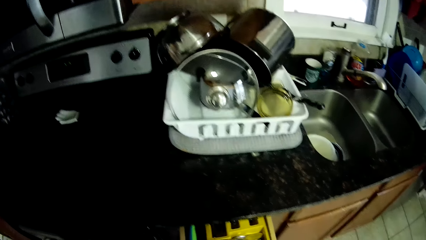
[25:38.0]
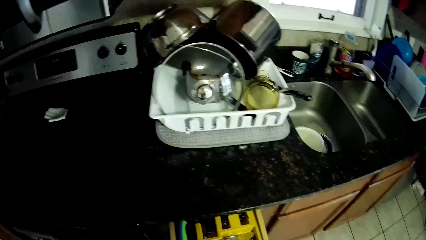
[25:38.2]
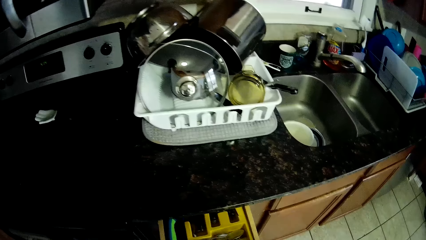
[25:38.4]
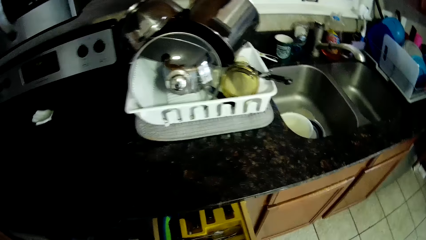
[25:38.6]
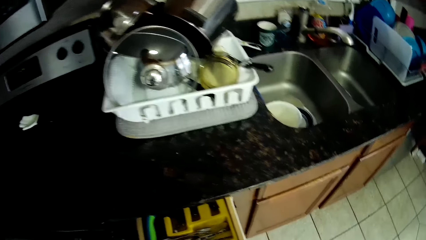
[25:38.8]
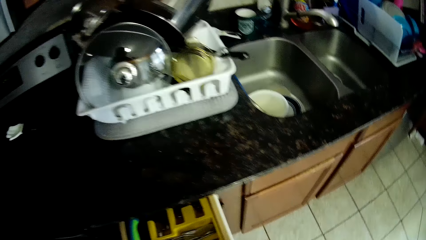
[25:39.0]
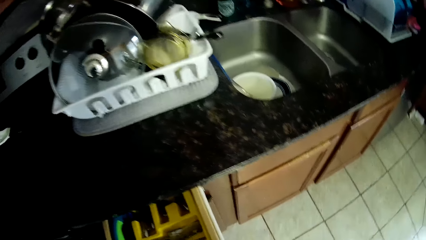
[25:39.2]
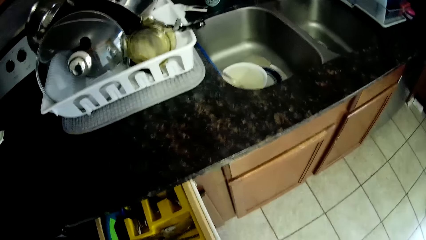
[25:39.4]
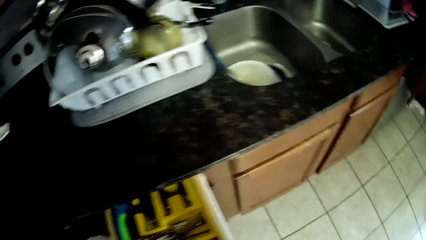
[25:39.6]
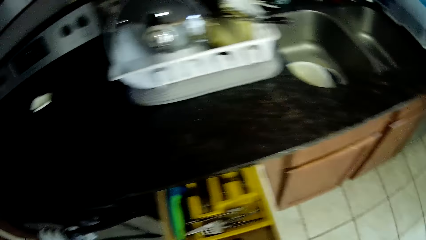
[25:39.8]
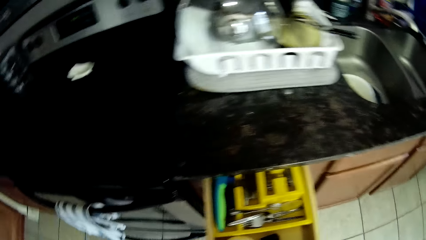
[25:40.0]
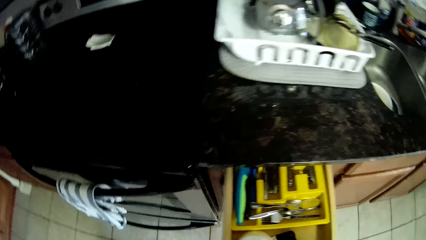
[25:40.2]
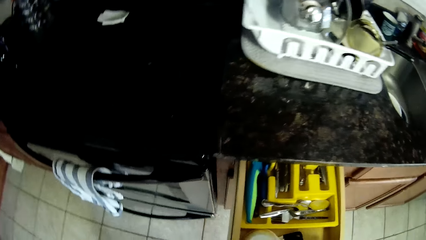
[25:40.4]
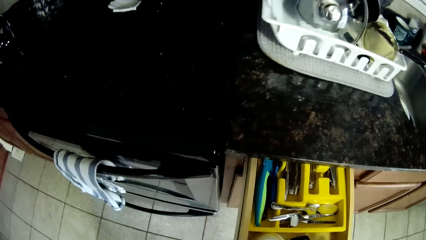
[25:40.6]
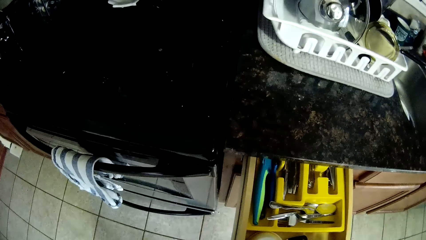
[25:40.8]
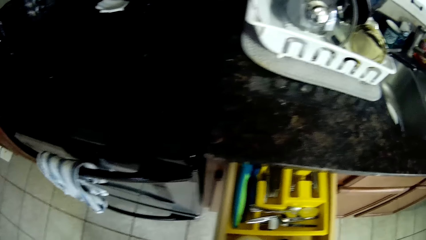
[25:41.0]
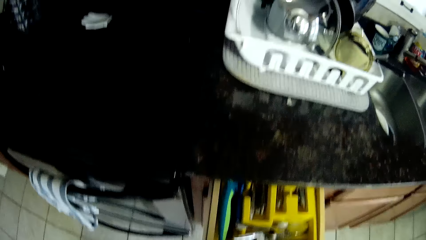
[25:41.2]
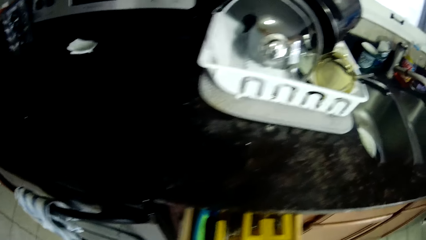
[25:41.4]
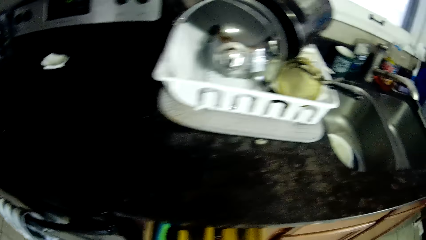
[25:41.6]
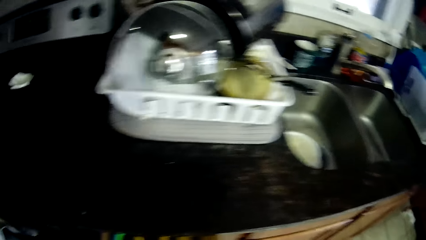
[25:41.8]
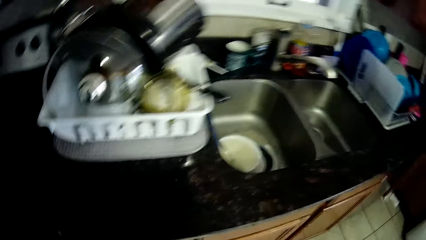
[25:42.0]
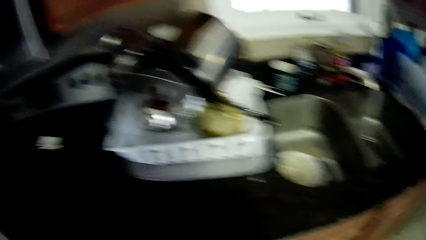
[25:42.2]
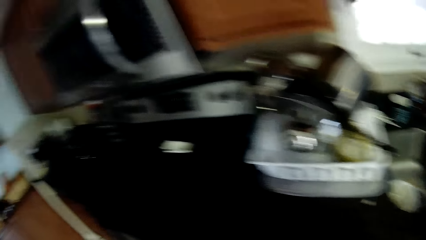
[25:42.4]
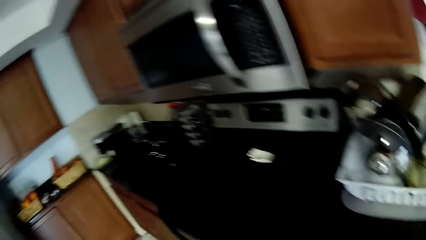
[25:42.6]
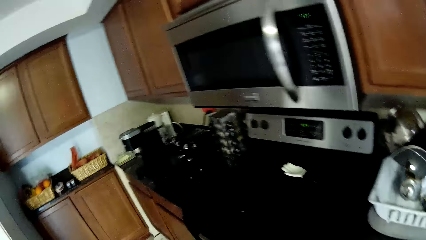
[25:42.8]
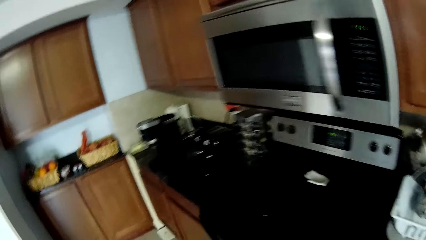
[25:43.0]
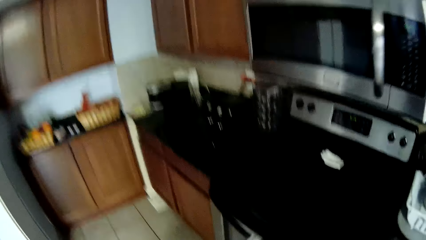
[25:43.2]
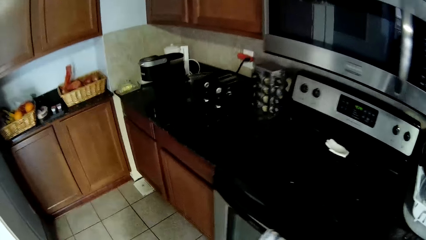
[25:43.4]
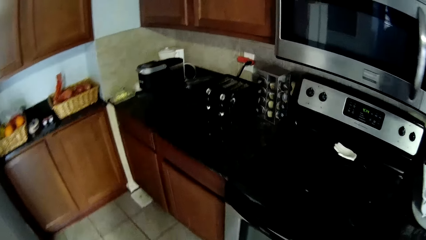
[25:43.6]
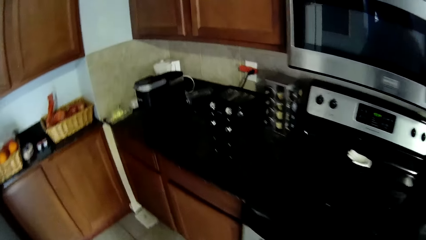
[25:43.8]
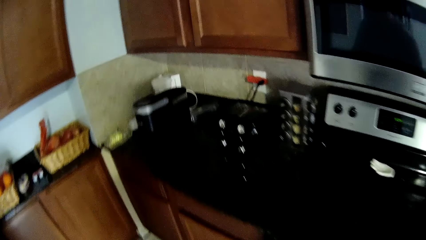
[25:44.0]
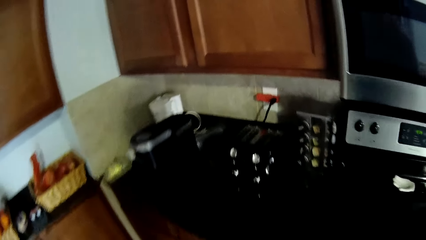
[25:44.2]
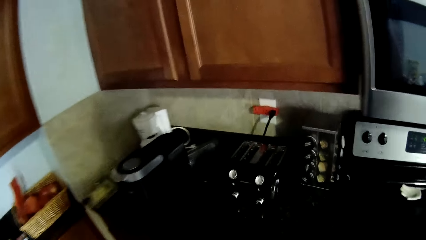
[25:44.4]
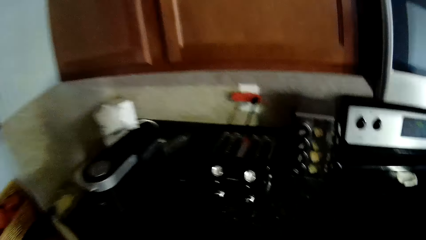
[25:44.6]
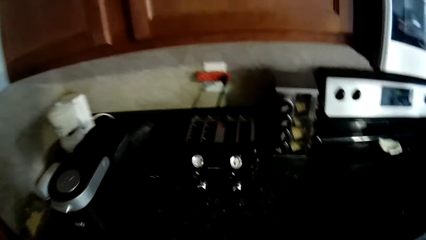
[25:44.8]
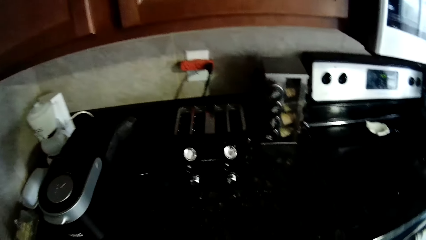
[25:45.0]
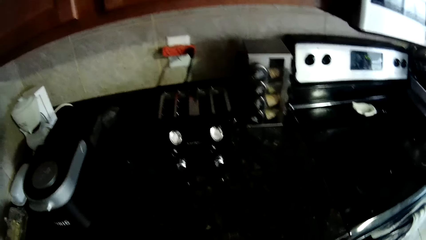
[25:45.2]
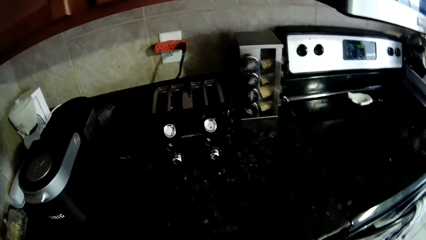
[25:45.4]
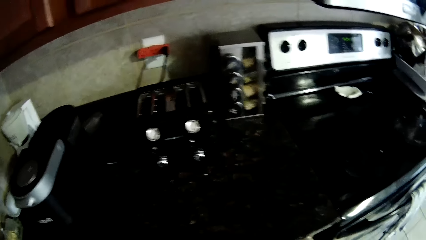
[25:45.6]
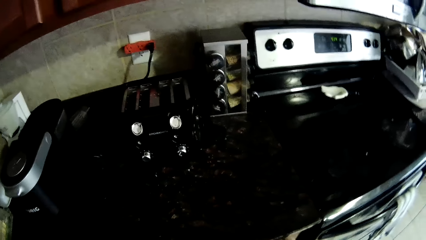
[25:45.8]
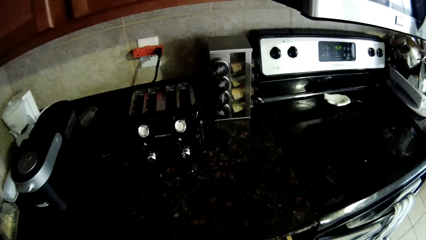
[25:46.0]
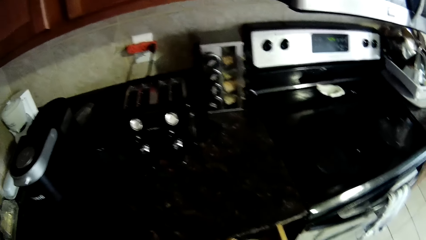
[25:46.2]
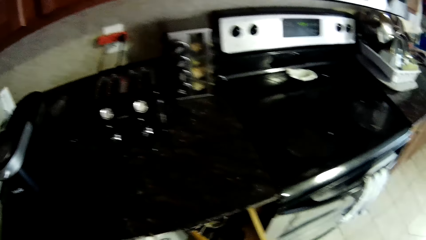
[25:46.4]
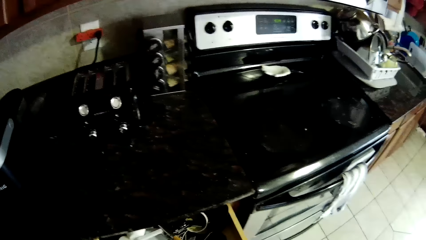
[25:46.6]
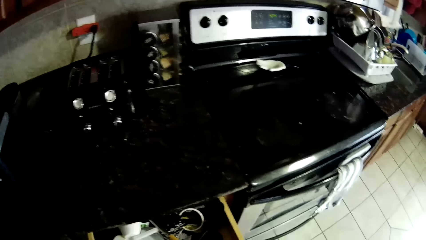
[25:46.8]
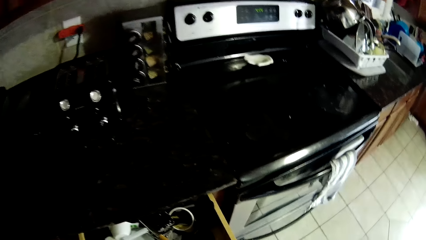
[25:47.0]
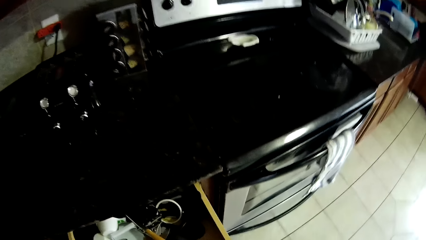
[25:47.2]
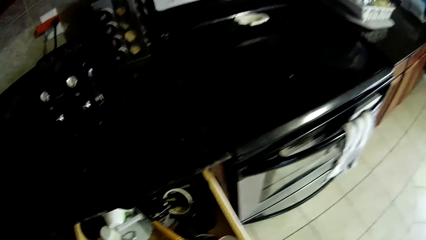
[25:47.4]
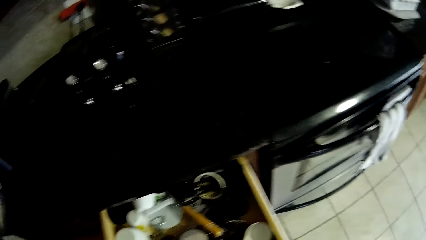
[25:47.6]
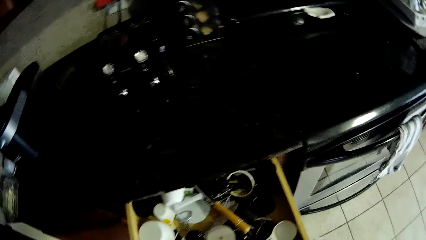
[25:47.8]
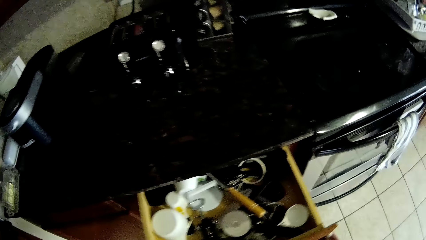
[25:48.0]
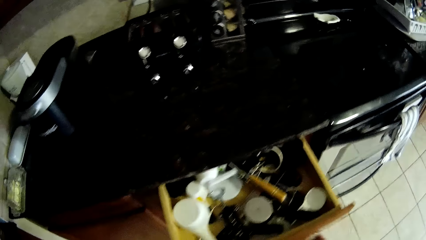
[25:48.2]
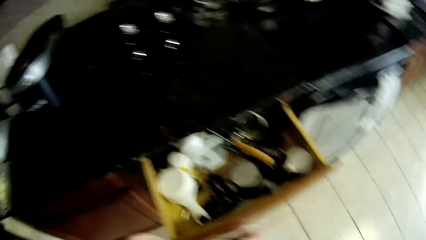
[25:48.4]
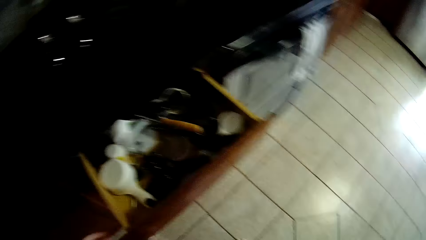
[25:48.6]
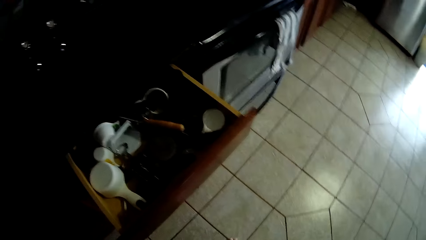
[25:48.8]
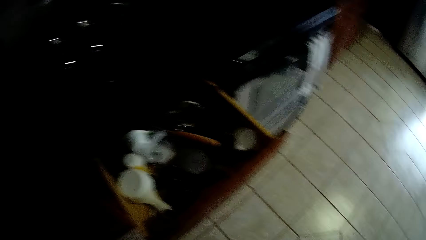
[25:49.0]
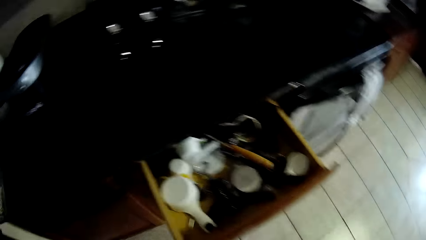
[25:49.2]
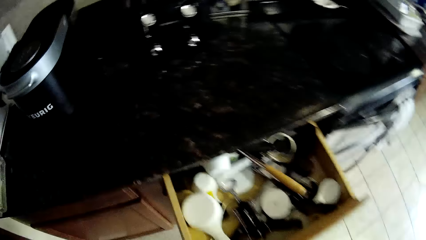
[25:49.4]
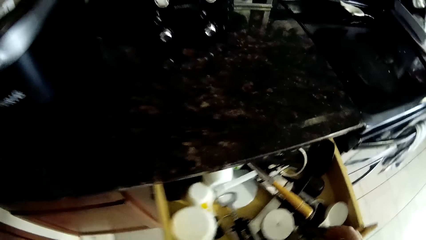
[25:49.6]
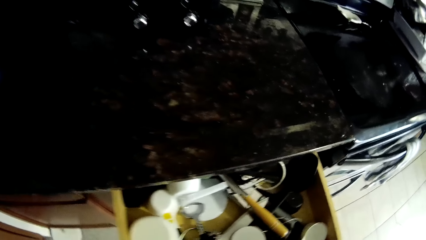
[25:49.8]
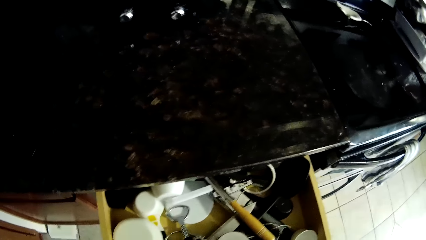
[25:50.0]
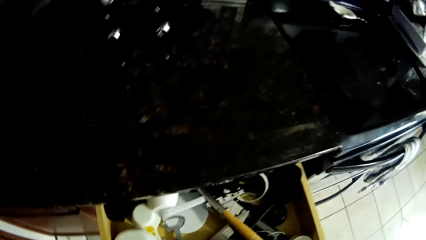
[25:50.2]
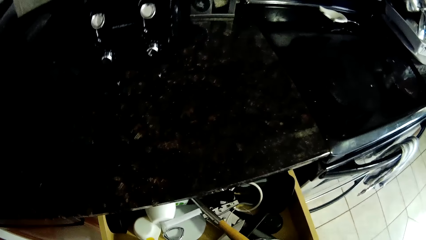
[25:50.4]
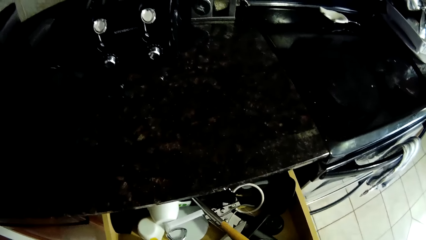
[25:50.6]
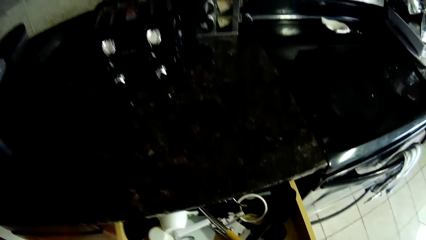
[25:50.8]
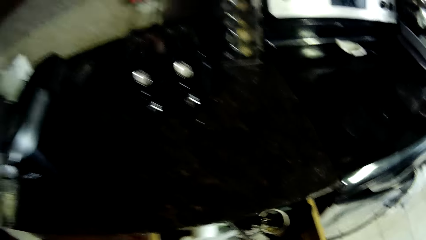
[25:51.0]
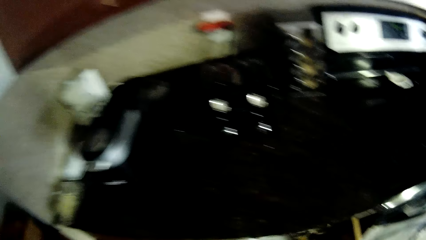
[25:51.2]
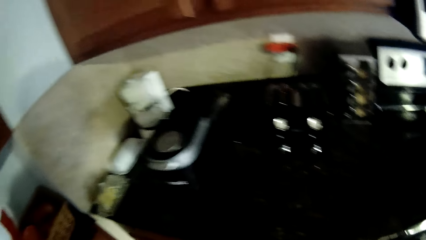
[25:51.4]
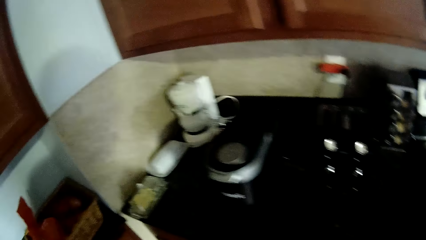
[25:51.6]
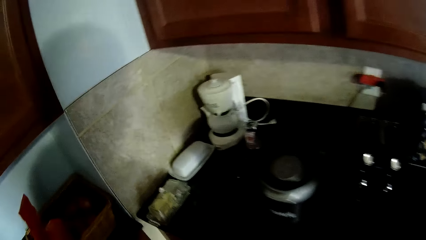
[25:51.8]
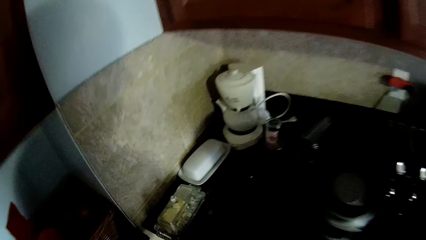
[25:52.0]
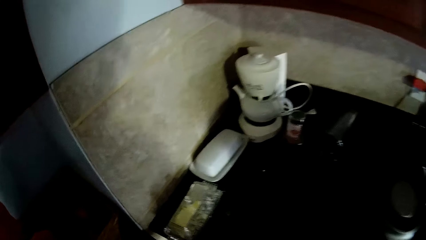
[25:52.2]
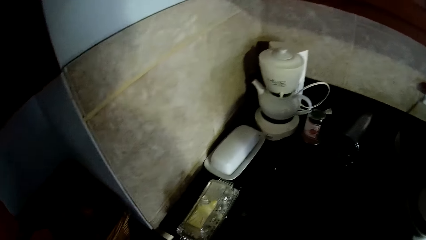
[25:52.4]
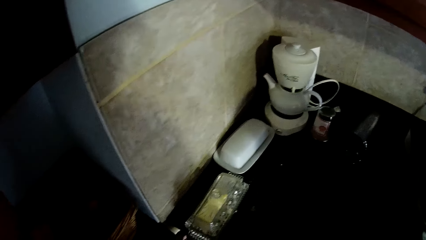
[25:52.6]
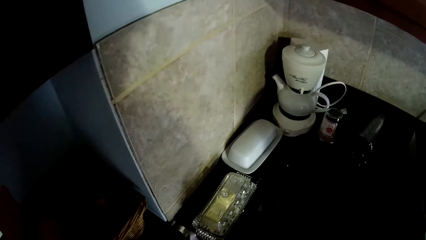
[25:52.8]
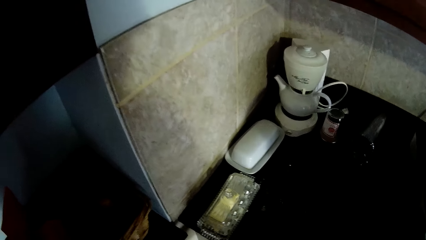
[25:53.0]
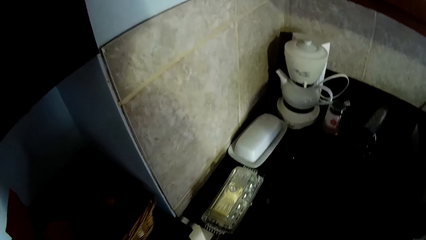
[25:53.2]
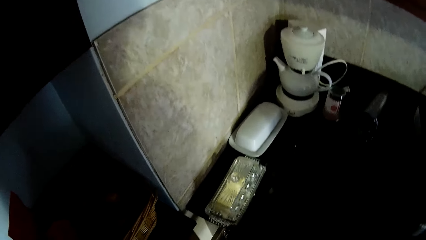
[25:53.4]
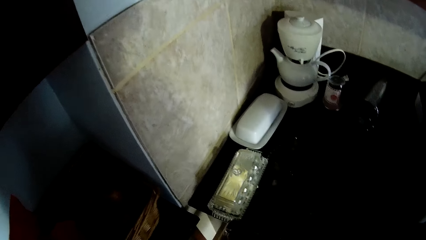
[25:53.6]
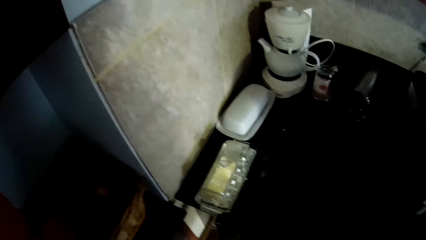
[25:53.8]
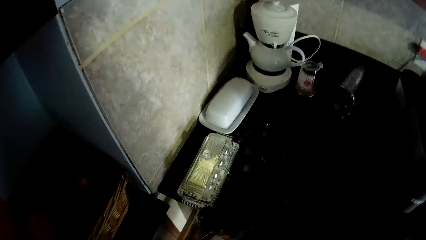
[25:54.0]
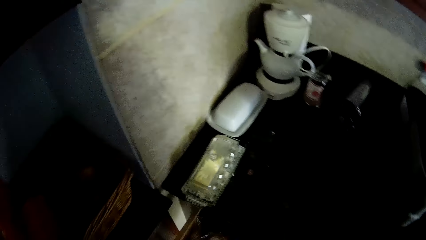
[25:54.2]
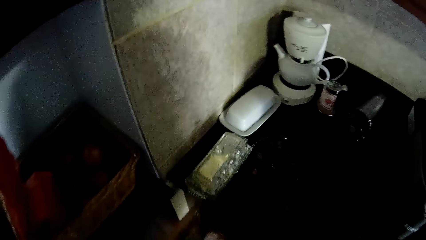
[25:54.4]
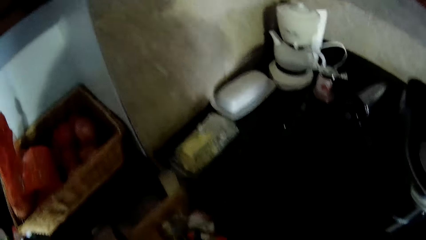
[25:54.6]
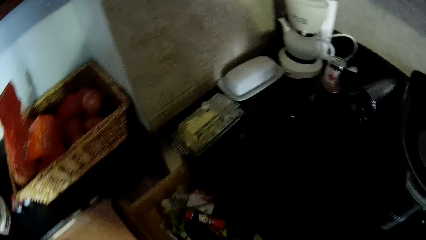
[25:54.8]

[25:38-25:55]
The camera wearer opens a drawer. They look at dishes on the kitchen counter. They look at things in the drawer. They push the drawer. They look around. They walk around the house. They open a drawer. They look inside the drawer. They look on the kitchen counter. They open a drawer.
